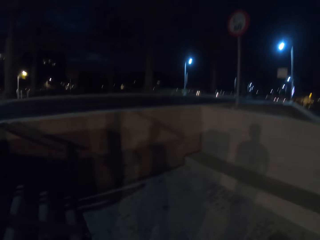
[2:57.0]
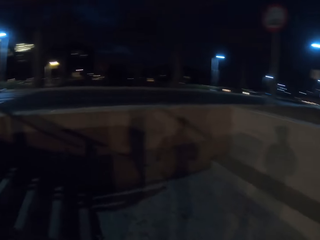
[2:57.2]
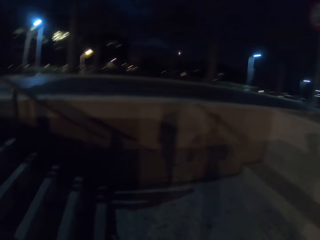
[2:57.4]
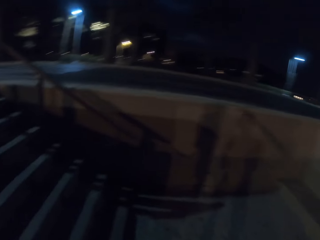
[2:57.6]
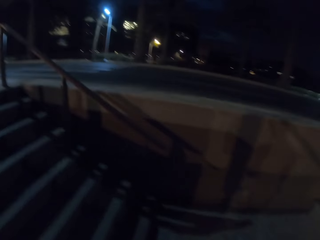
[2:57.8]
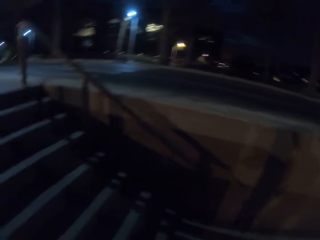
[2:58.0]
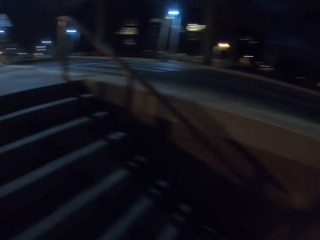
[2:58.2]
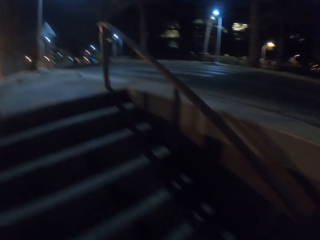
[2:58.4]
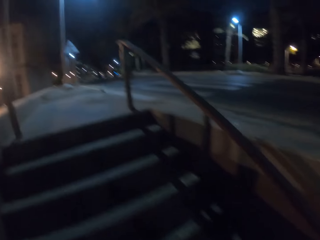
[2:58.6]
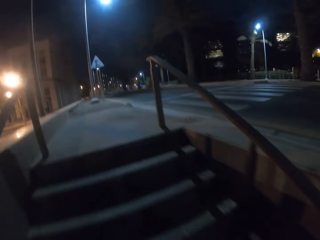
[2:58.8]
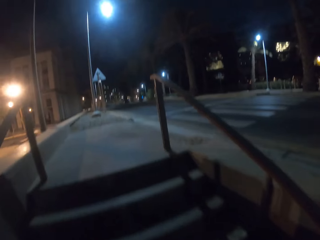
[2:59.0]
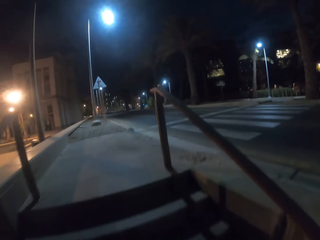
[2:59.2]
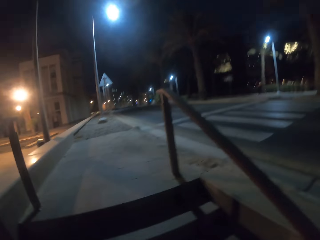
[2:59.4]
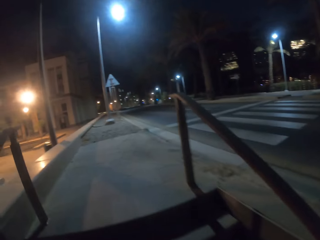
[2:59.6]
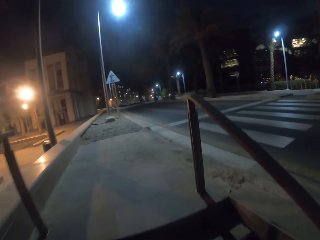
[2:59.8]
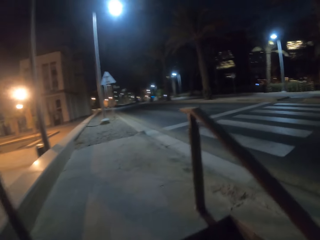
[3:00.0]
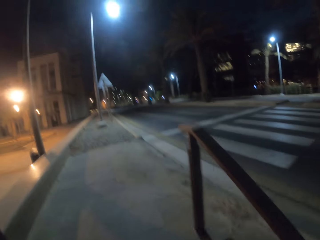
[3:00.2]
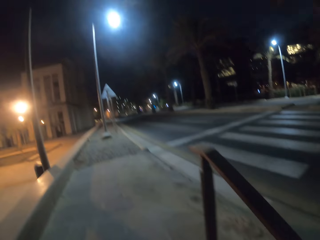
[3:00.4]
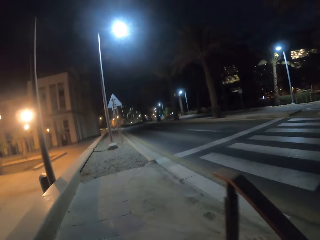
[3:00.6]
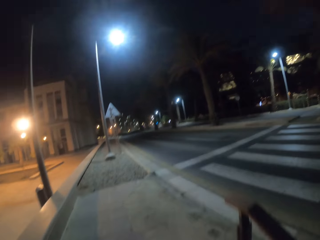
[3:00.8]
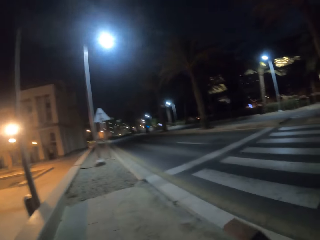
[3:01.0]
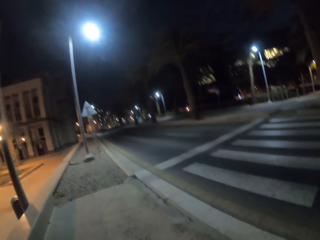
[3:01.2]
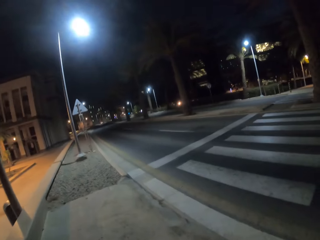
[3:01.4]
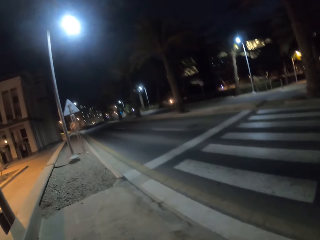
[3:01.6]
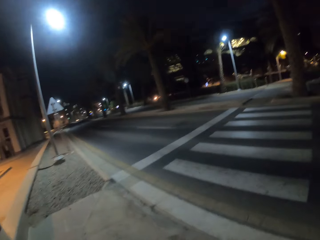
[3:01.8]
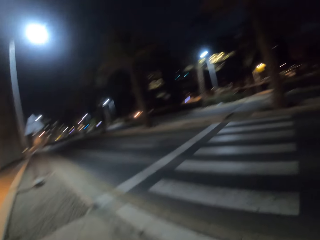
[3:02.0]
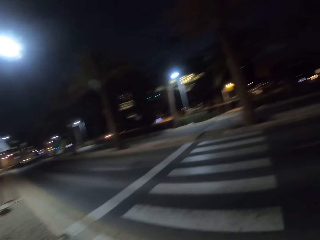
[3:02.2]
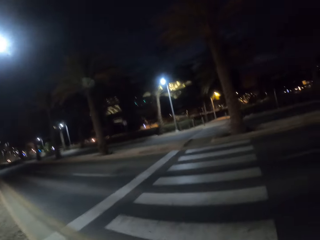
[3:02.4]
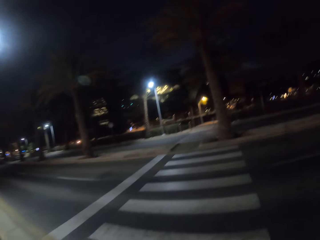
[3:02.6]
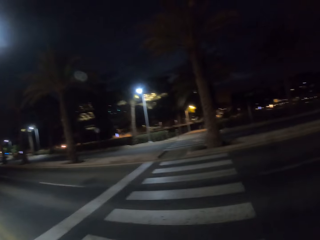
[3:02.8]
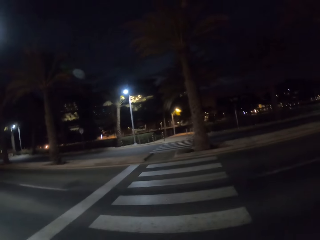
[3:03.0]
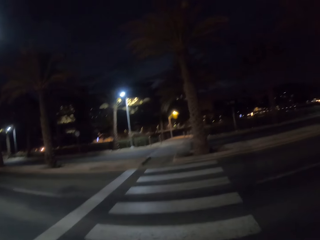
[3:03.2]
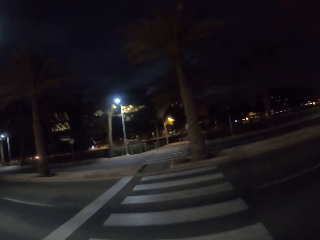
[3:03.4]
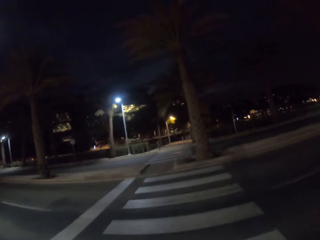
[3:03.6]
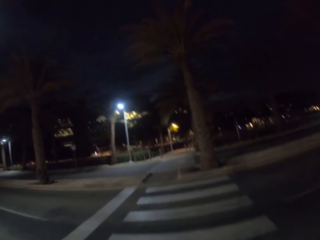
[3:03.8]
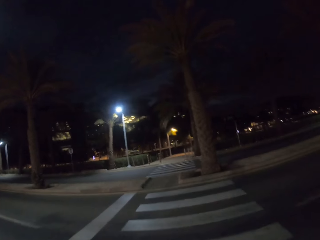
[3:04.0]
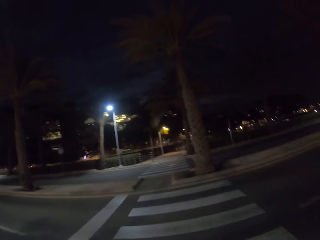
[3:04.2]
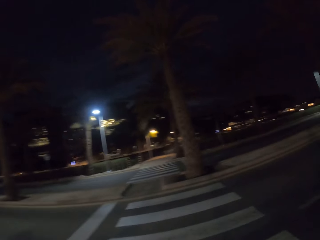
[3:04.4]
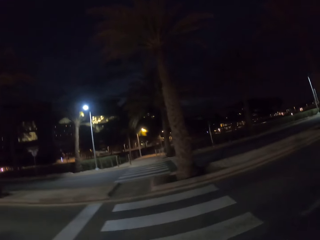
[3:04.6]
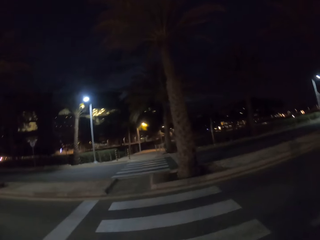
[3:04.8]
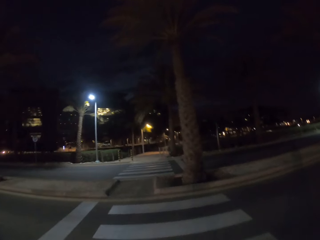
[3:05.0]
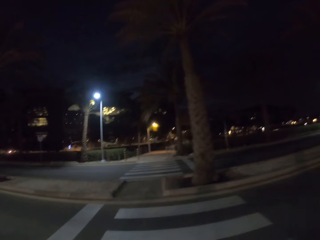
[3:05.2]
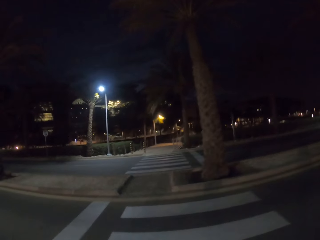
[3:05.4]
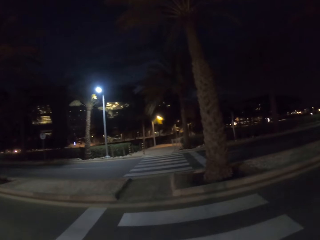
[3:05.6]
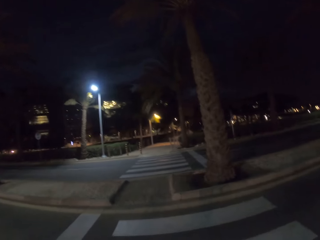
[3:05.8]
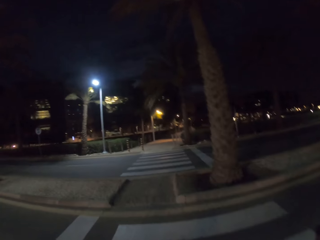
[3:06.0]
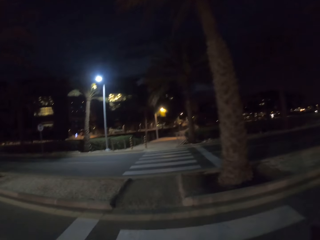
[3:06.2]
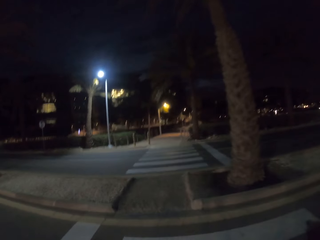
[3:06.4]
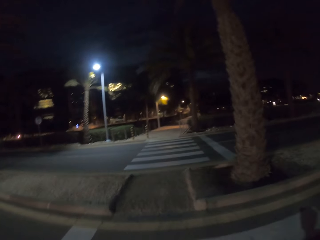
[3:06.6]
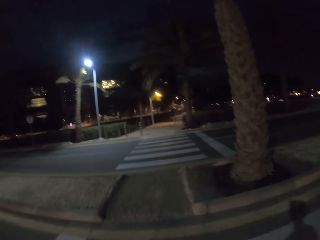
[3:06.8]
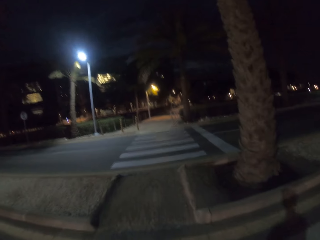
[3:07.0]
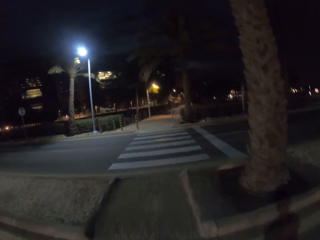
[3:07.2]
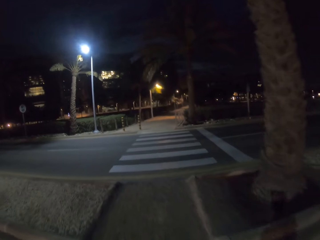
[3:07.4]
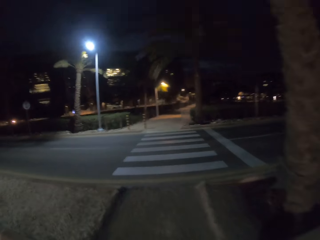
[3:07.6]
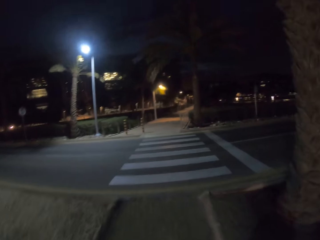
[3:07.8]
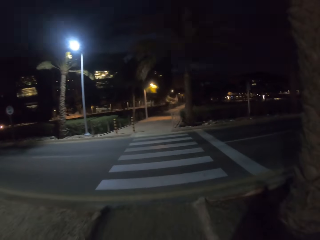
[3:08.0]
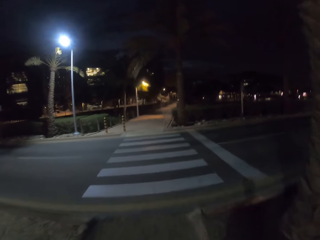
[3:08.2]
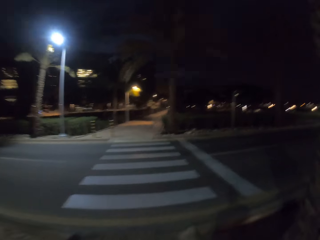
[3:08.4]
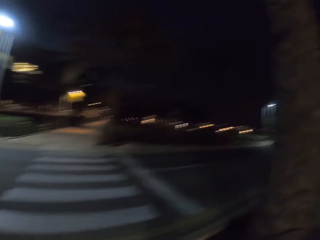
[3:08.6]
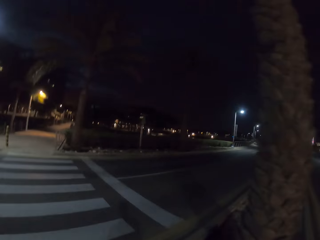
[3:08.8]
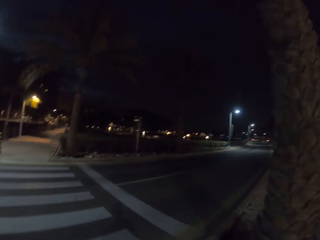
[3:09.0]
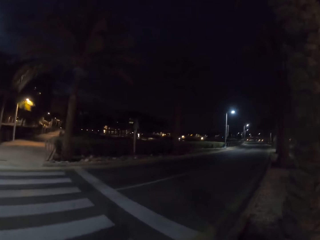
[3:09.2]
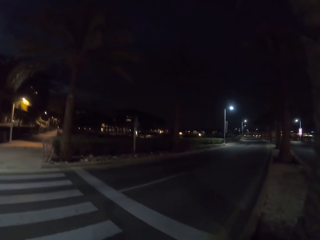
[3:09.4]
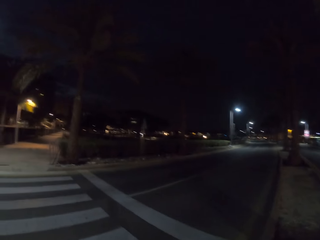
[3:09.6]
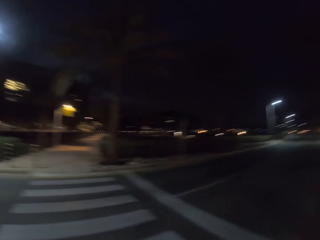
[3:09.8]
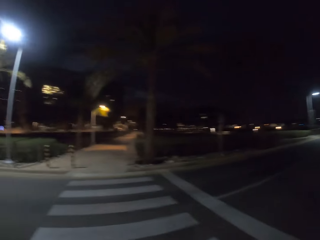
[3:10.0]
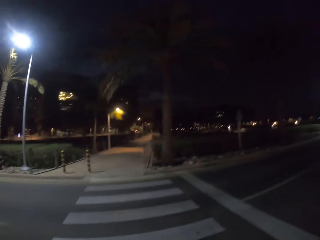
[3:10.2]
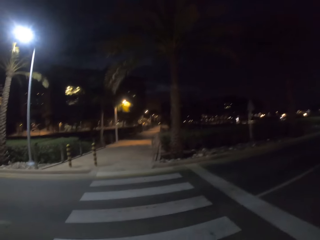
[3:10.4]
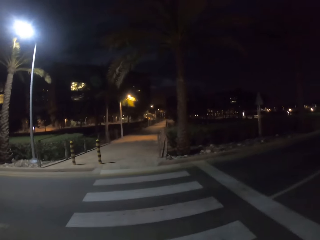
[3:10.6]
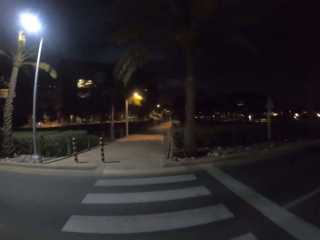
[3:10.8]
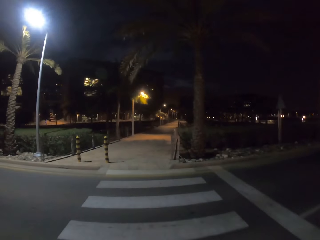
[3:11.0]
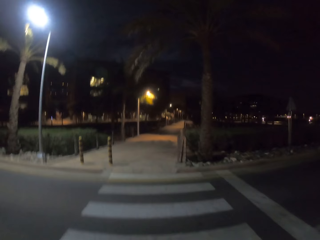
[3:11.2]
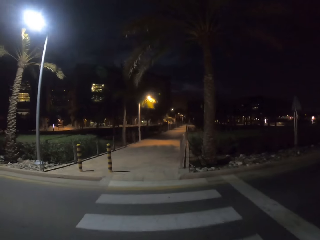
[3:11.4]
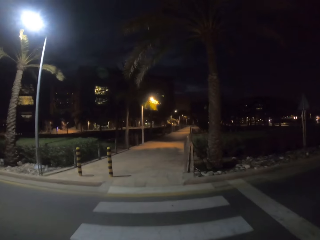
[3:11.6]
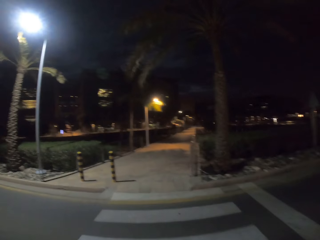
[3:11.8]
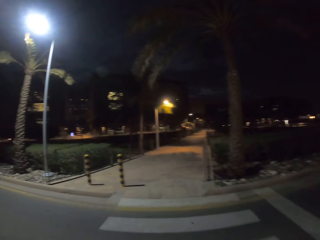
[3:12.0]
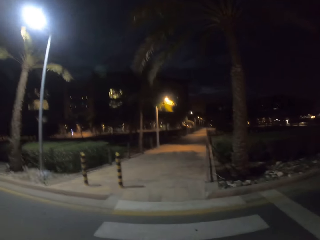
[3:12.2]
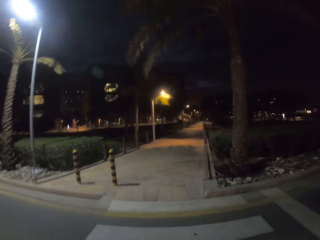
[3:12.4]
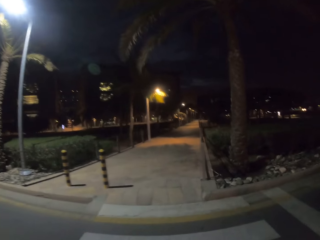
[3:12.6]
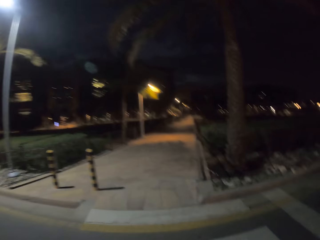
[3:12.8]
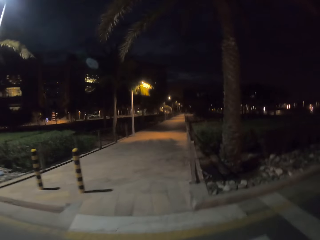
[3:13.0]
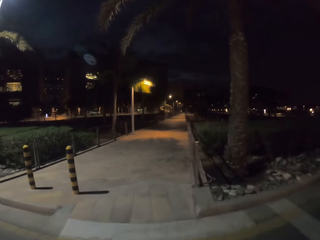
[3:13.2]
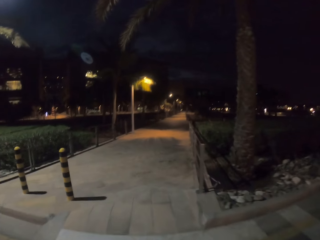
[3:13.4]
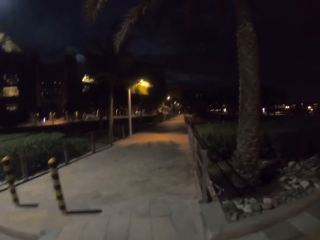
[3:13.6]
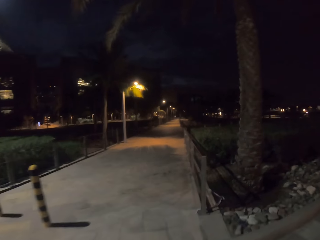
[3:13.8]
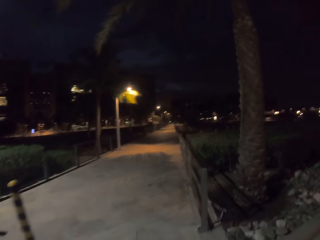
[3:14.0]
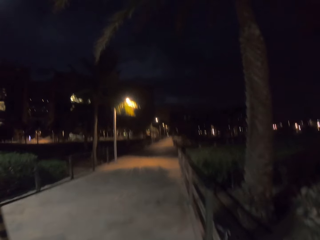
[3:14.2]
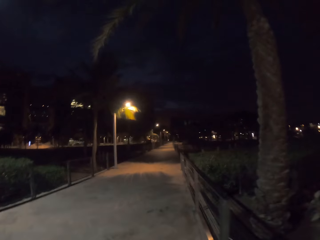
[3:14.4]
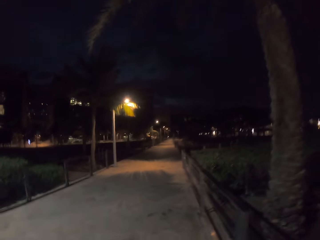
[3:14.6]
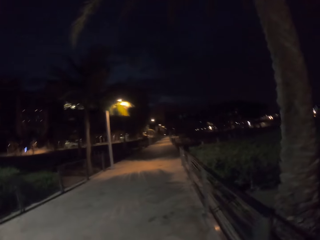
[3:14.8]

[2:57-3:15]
The camera wearer walks up a staircase. They look to the right.

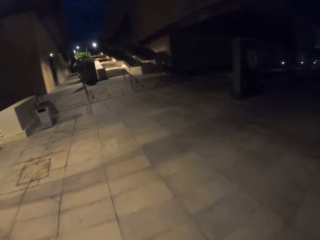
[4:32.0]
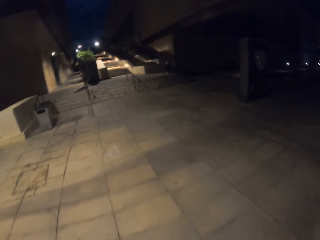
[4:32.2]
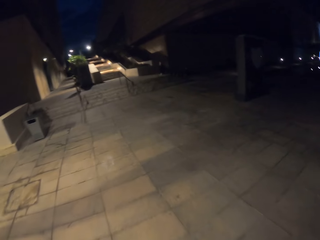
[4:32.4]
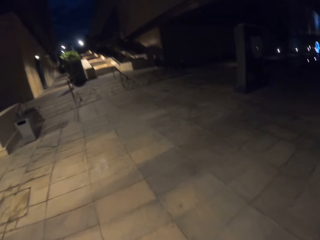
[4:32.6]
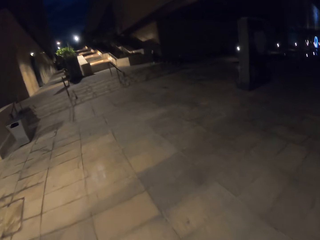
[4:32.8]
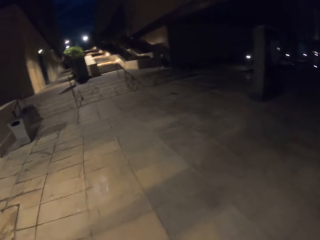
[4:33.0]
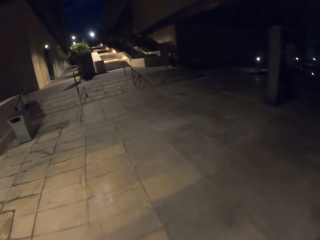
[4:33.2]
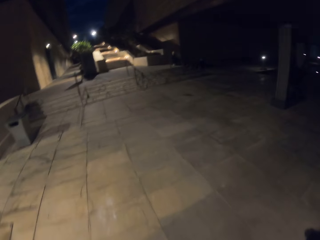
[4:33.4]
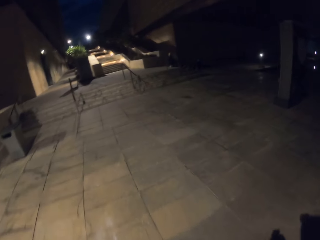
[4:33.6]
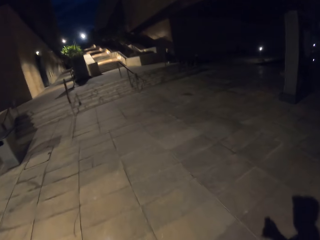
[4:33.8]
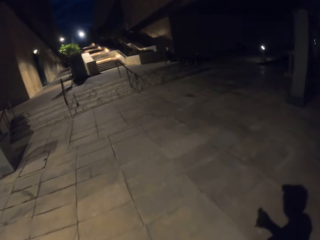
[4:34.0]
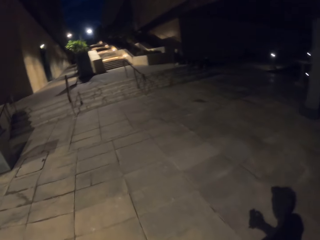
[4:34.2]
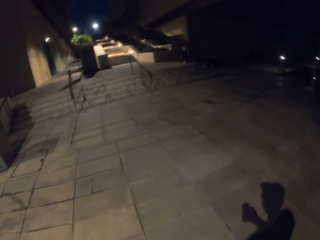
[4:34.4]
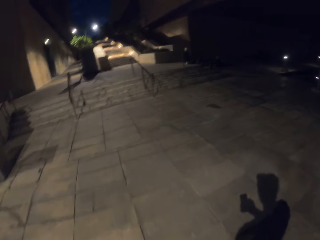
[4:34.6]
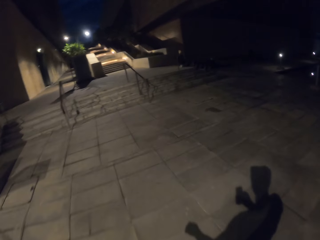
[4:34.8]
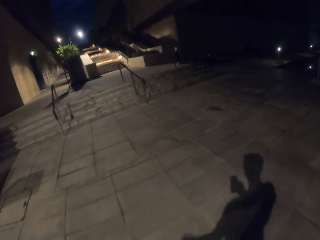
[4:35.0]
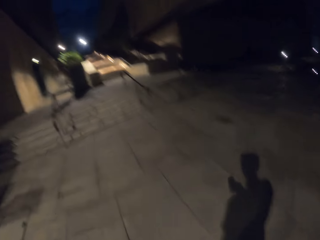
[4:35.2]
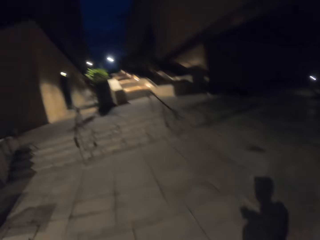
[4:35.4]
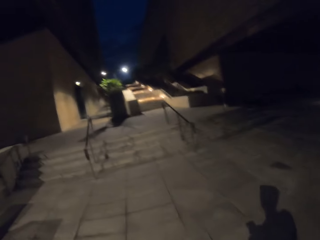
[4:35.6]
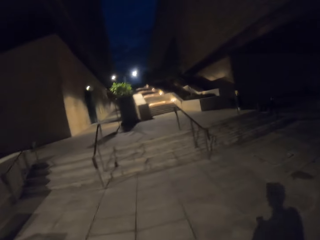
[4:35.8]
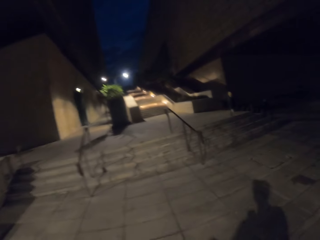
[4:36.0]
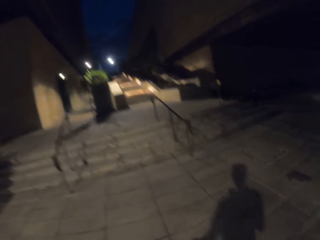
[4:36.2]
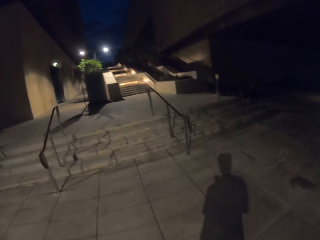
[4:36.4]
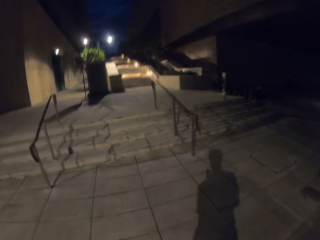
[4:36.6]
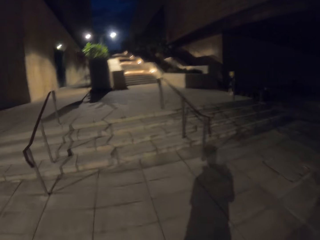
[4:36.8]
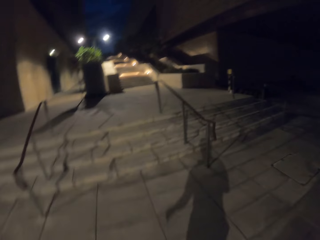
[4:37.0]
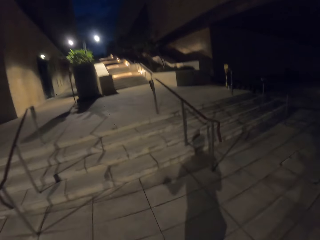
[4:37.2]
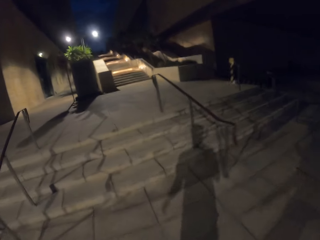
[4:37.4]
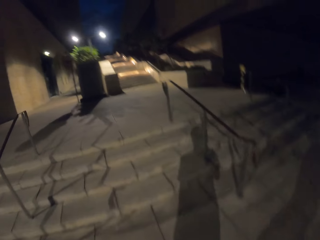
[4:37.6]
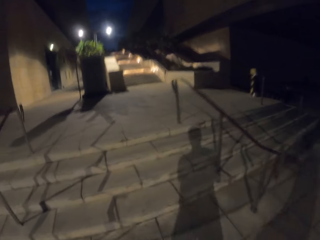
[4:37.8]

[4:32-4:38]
The camera wearer walks with his phone in his hand.
